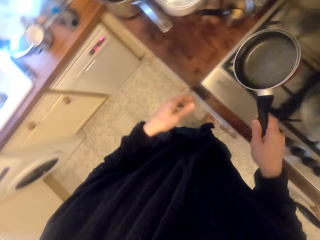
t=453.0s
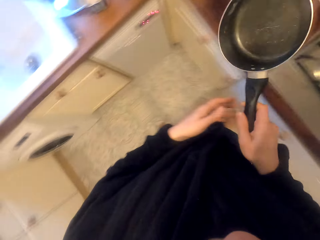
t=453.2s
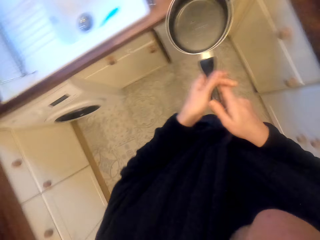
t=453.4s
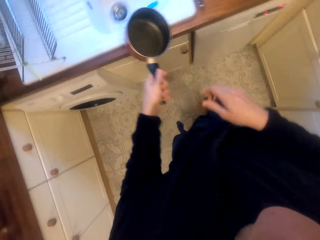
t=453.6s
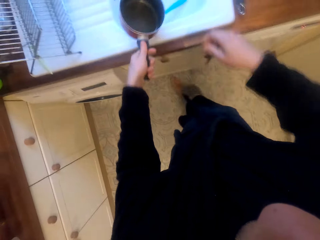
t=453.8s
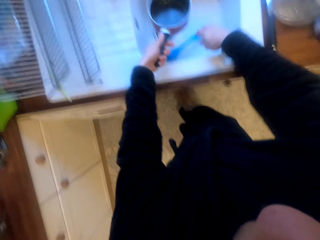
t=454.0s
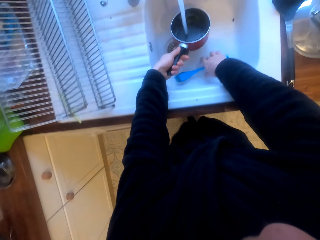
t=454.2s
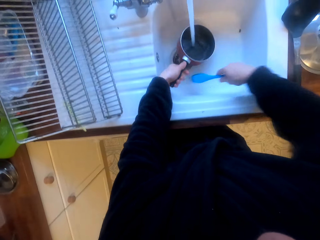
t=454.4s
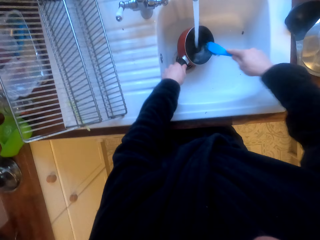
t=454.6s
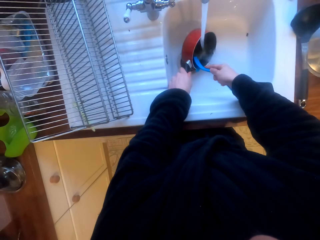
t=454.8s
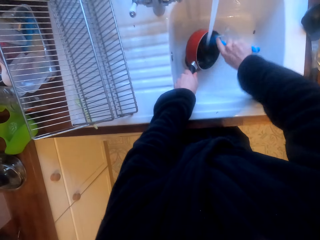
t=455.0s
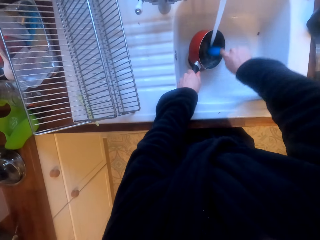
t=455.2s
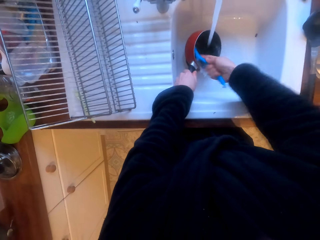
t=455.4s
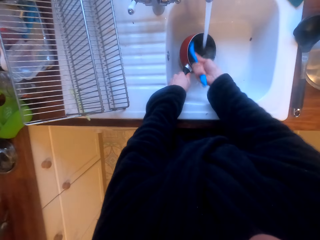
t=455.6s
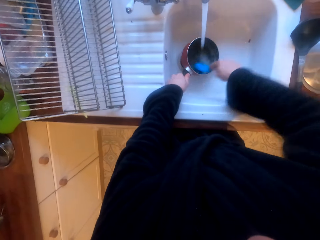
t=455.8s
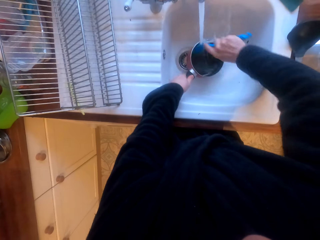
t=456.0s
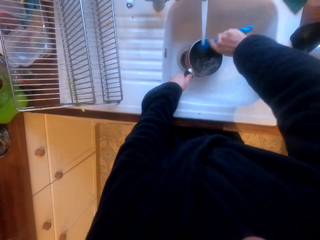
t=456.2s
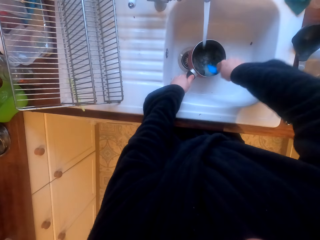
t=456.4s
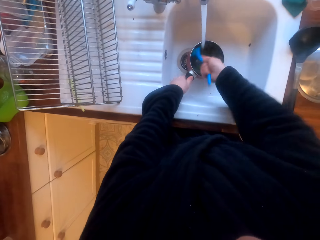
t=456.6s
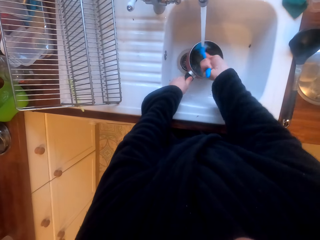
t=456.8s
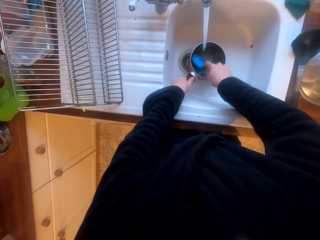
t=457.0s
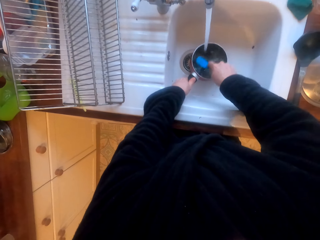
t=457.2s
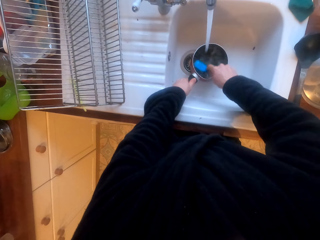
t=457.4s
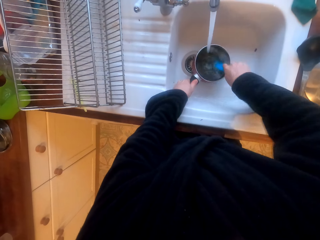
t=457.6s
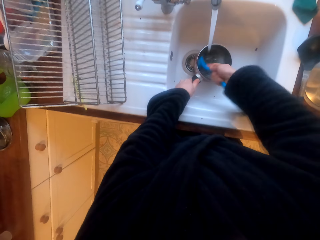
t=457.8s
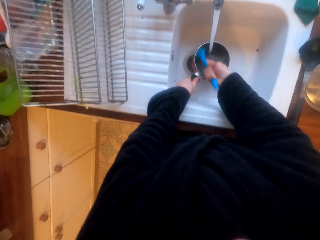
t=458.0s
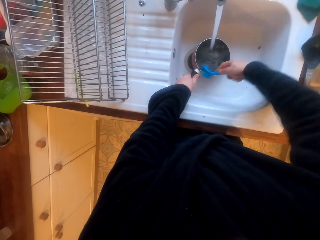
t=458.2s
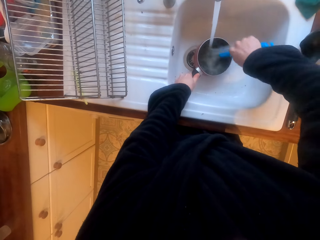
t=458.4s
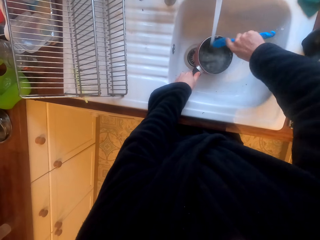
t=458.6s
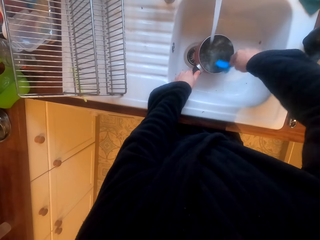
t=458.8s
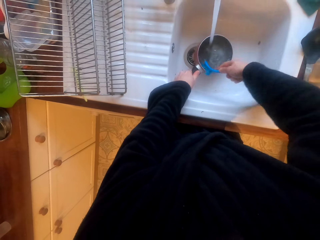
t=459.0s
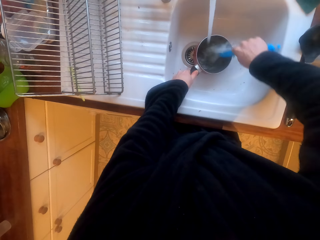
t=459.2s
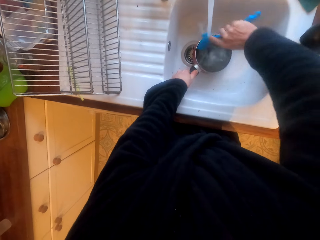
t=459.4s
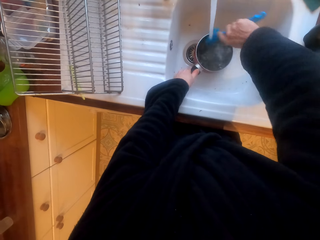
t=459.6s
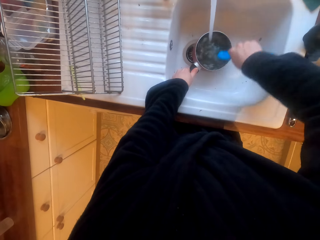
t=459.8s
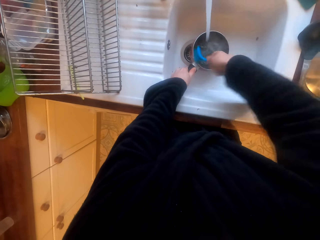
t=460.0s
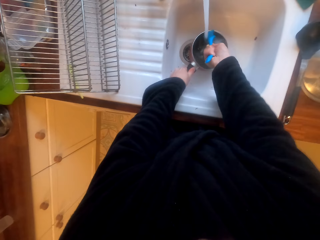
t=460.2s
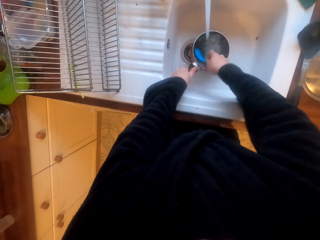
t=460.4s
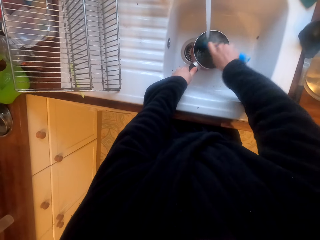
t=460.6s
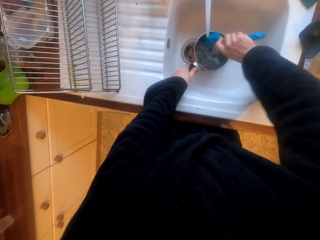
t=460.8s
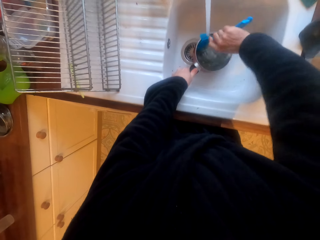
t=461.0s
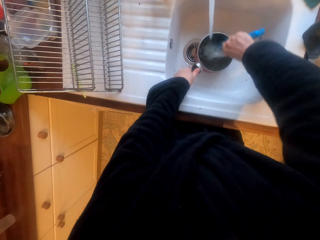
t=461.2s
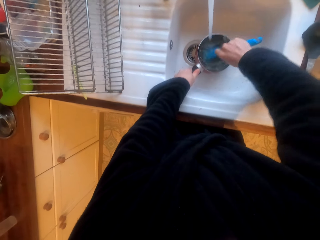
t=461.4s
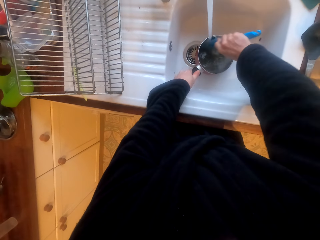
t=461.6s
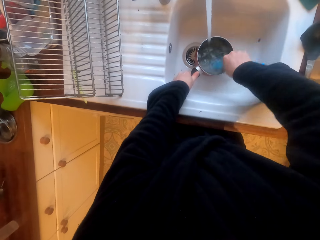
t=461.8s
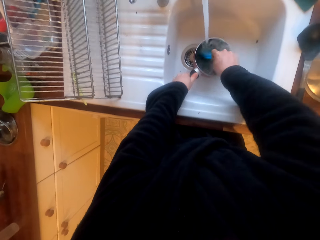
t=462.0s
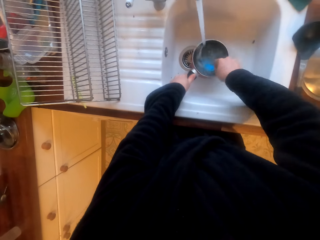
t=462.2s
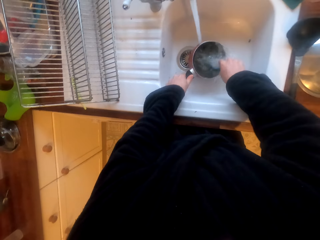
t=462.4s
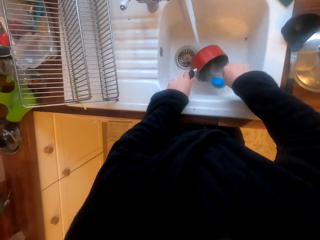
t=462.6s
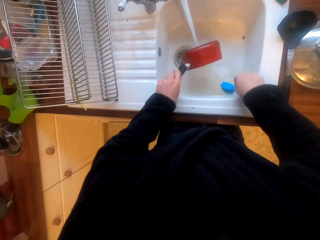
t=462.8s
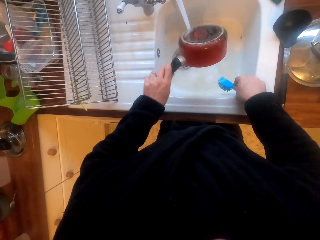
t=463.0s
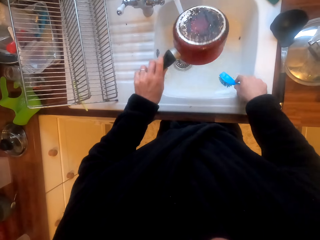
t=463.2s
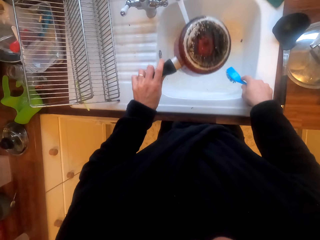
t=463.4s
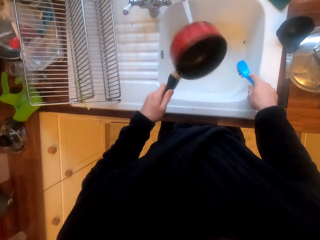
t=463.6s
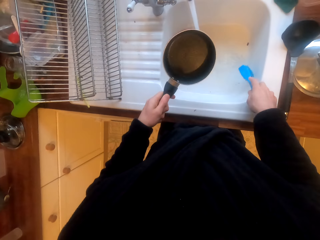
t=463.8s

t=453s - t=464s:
The camera wearer picks up the pan. They scrub the pan with a brush.

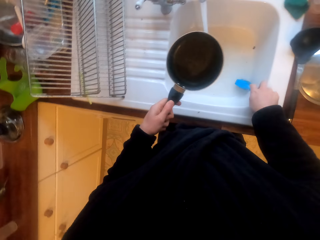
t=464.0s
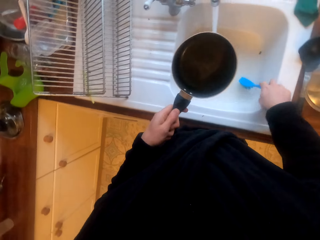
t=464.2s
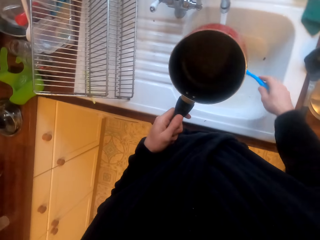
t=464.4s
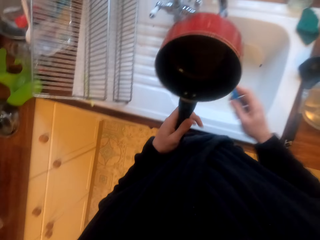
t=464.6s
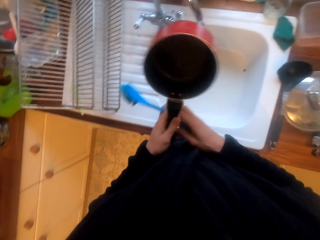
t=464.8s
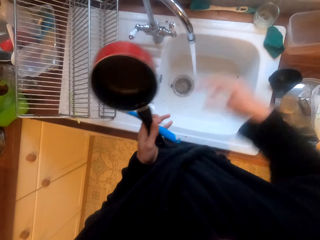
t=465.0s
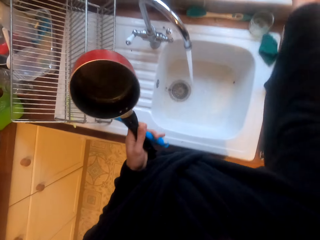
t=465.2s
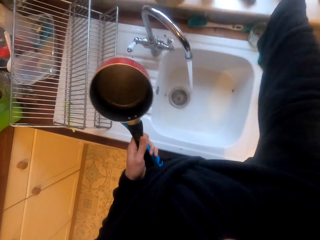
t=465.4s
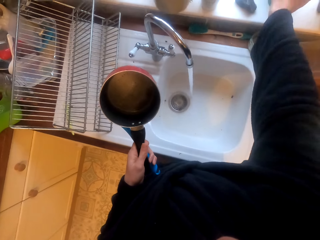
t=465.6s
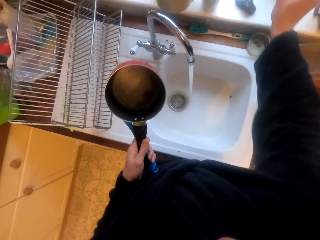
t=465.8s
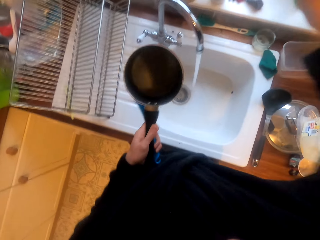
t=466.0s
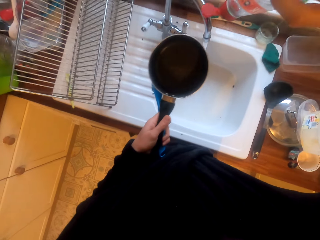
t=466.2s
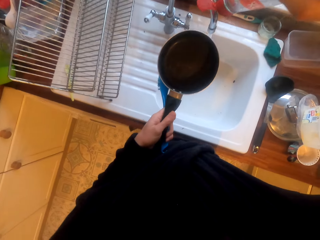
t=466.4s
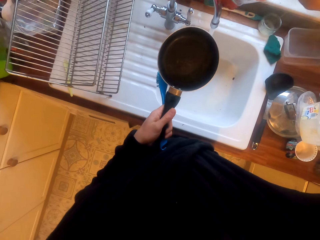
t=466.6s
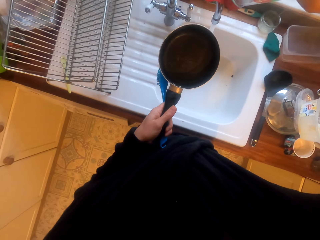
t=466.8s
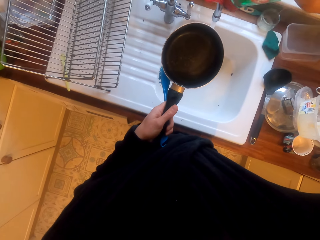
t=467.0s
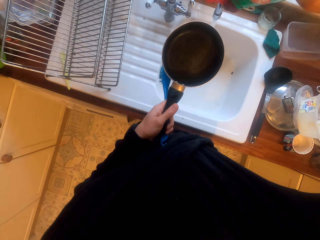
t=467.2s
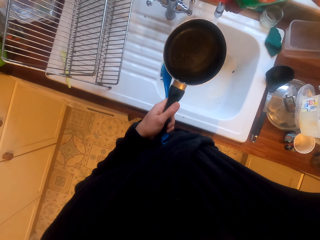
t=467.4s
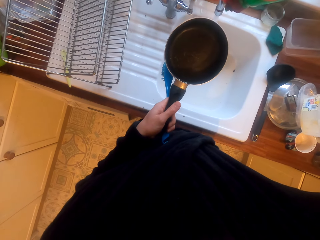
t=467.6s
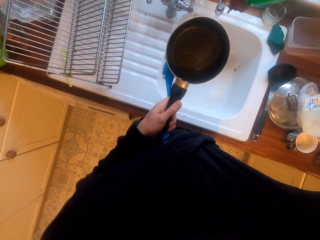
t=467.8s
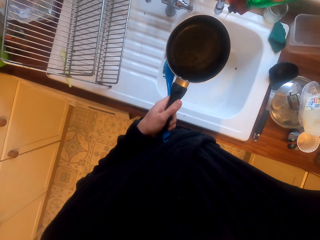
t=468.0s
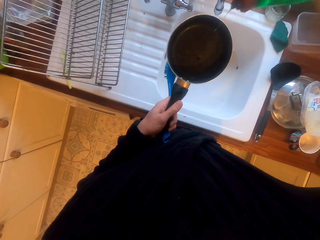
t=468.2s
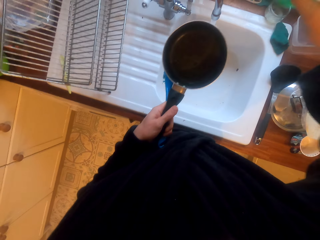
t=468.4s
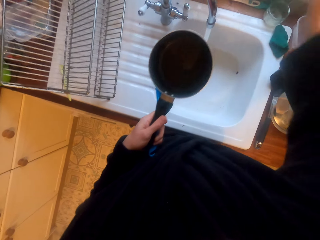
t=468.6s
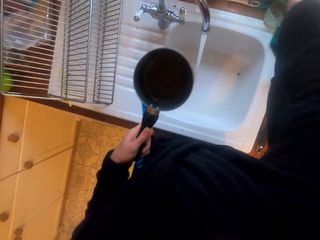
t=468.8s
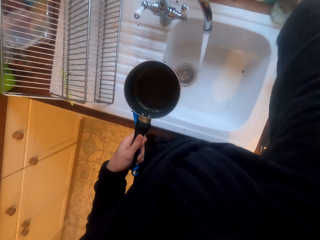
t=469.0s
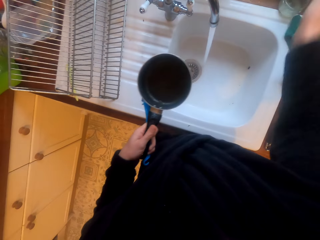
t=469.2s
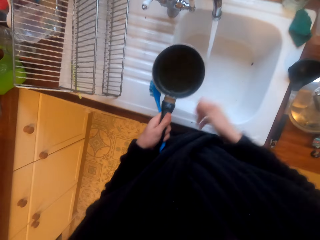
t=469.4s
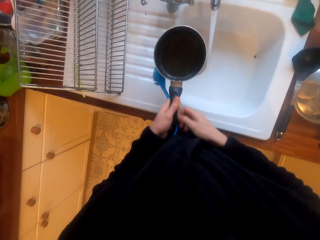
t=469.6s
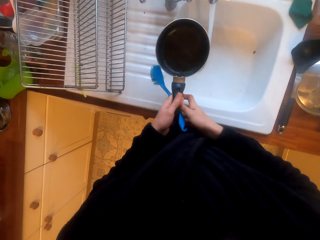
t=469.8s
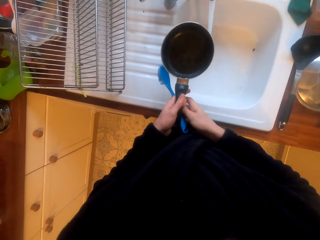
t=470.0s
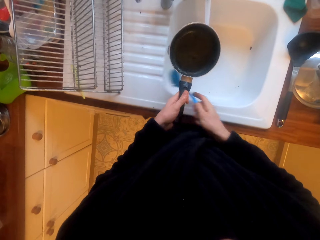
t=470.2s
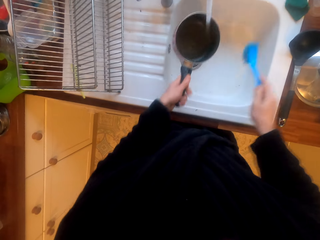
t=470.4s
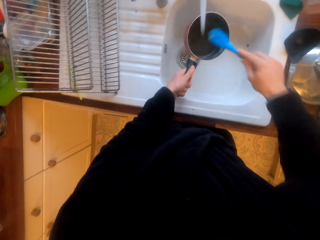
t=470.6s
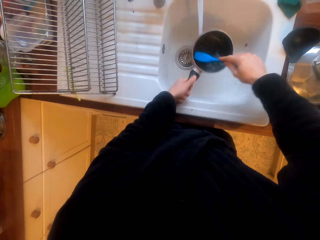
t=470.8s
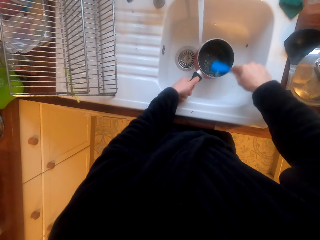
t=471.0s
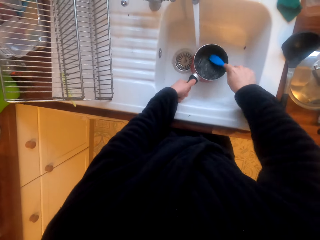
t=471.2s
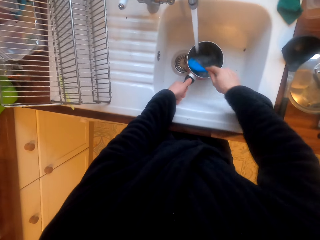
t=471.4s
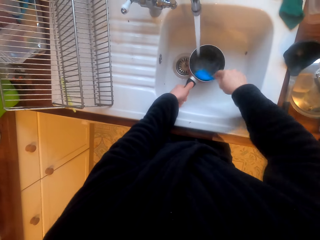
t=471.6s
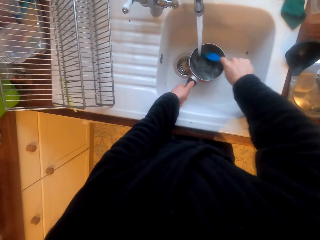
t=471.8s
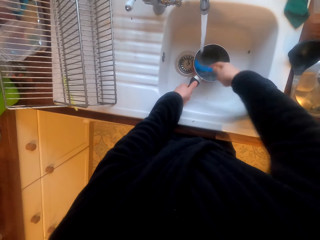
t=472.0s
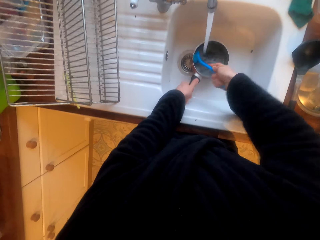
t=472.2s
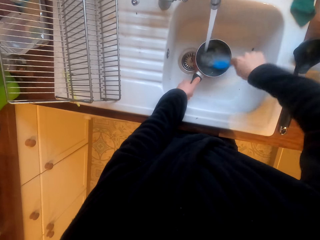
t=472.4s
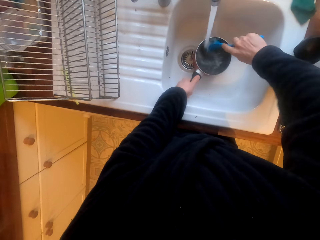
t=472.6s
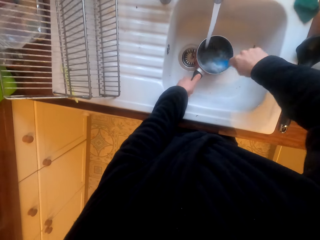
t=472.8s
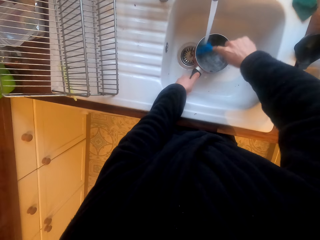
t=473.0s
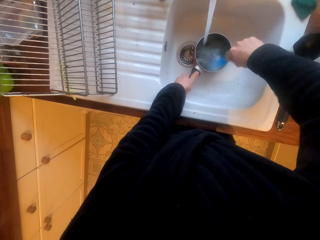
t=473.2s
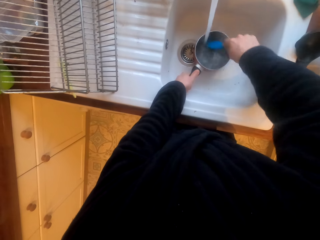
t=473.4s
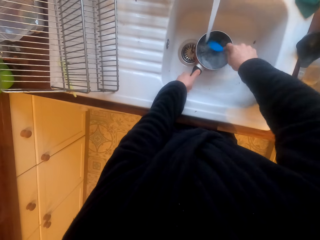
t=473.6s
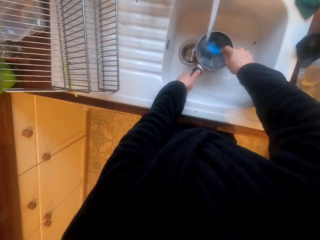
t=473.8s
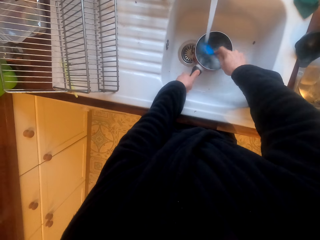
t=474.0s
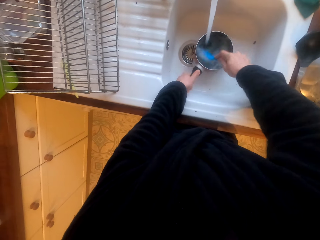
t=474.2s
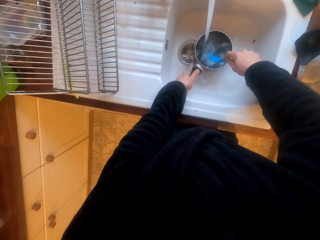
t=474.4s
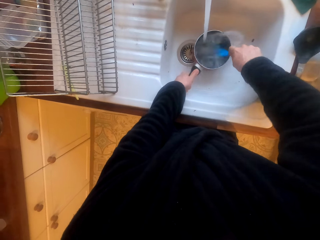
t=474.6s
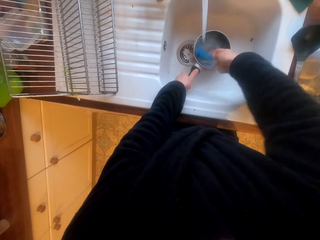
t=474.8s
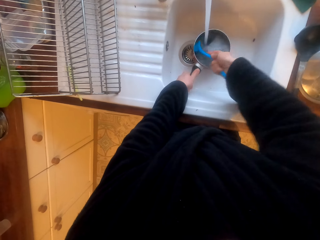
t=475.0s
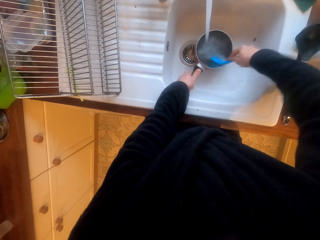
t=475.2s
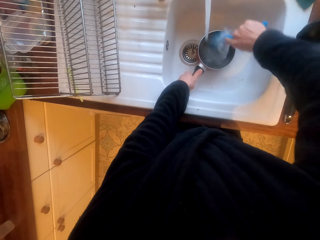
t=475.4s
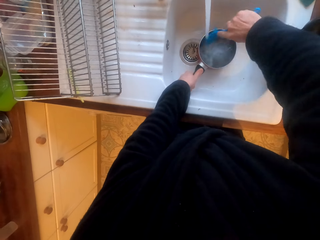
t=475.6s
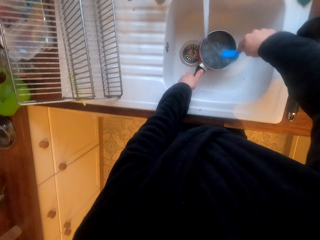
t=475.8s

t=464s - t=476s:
The camera wearer pours the liquid soap in the pan. They scrub the pan with a brush.
